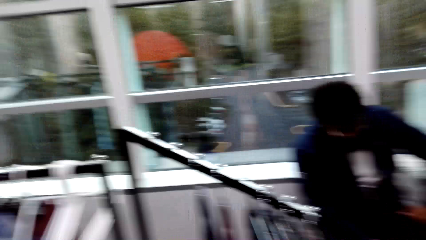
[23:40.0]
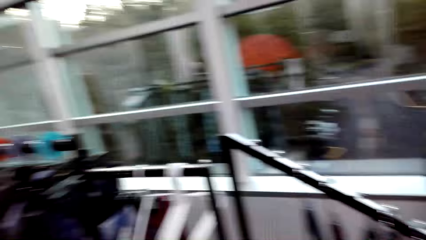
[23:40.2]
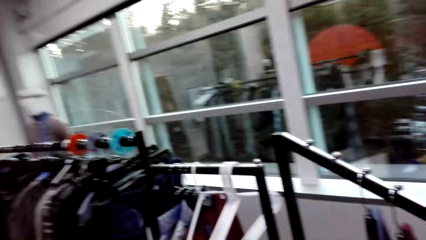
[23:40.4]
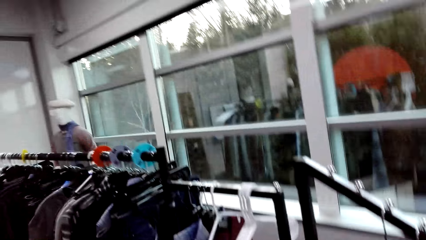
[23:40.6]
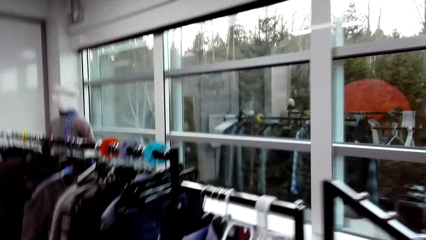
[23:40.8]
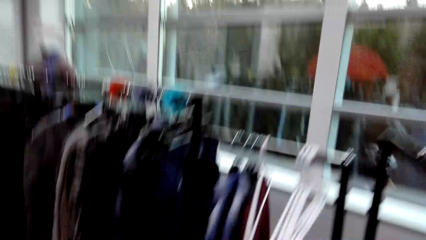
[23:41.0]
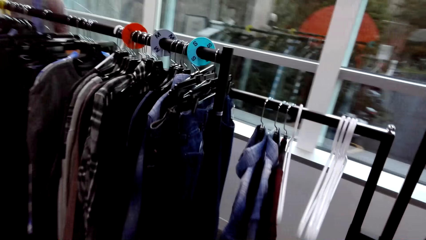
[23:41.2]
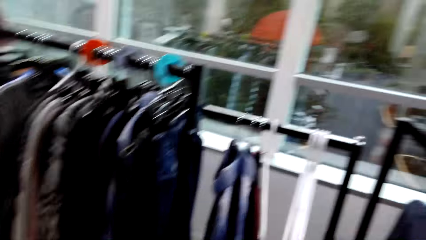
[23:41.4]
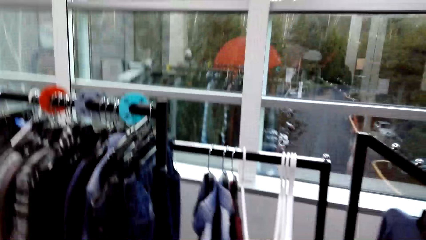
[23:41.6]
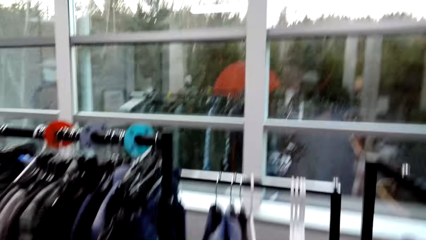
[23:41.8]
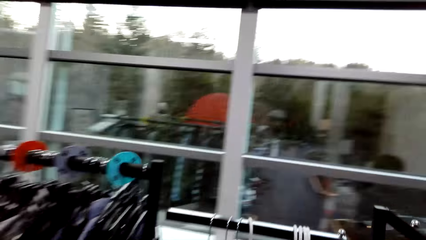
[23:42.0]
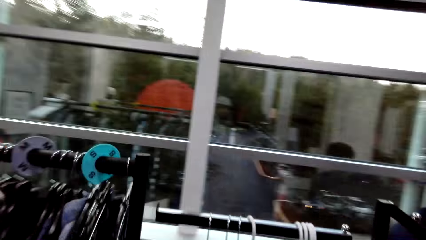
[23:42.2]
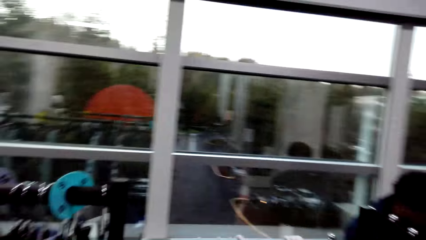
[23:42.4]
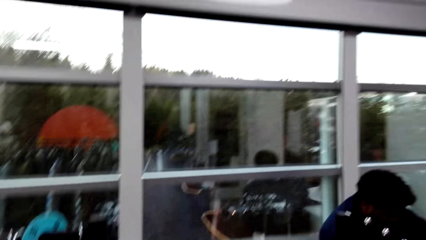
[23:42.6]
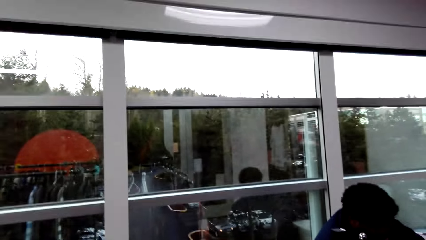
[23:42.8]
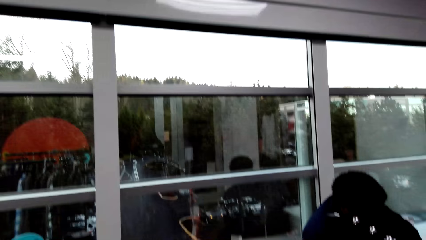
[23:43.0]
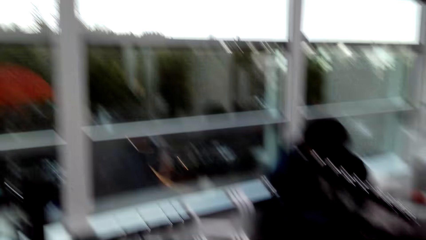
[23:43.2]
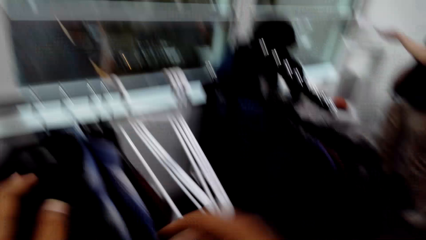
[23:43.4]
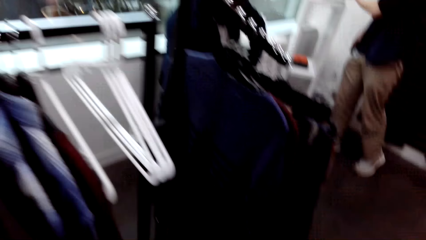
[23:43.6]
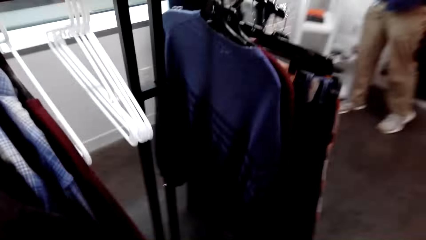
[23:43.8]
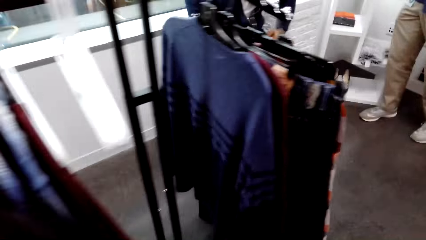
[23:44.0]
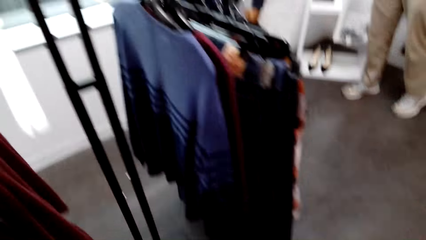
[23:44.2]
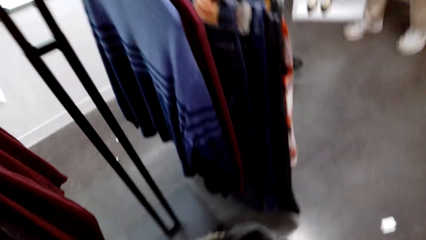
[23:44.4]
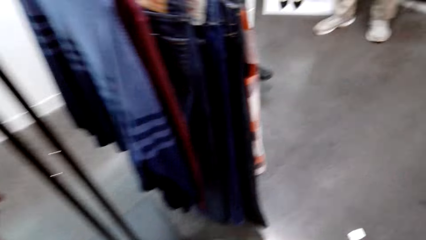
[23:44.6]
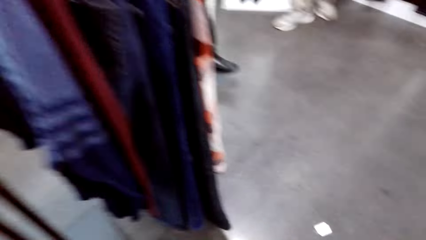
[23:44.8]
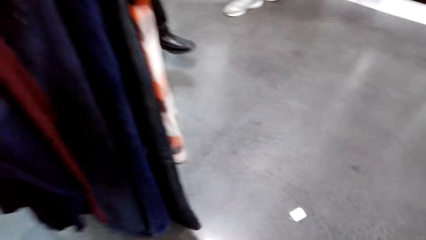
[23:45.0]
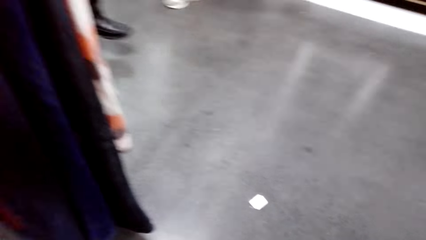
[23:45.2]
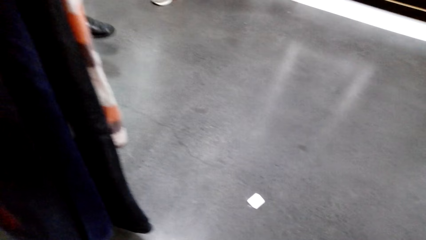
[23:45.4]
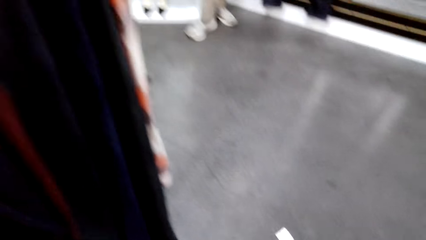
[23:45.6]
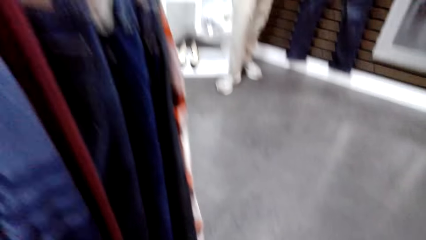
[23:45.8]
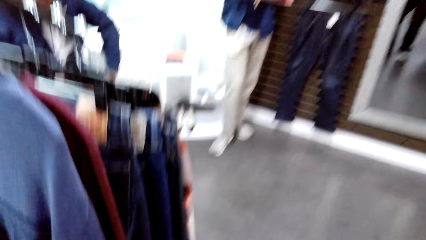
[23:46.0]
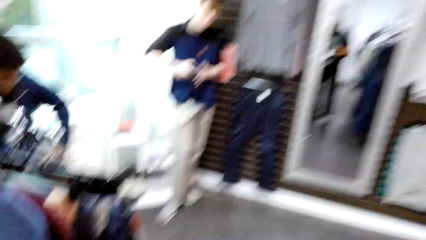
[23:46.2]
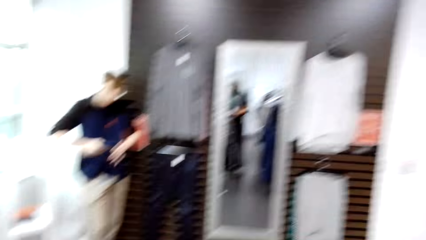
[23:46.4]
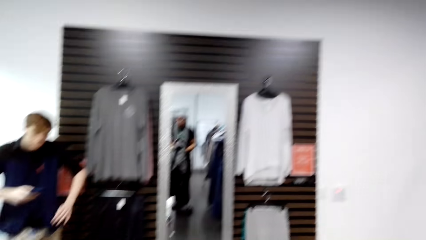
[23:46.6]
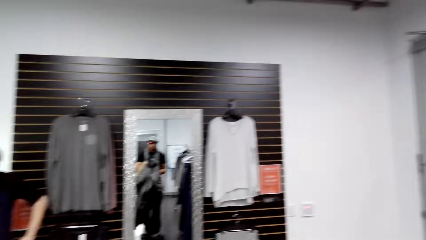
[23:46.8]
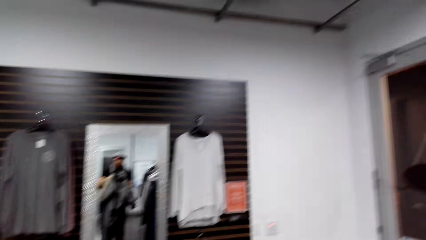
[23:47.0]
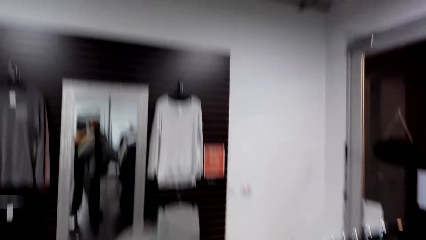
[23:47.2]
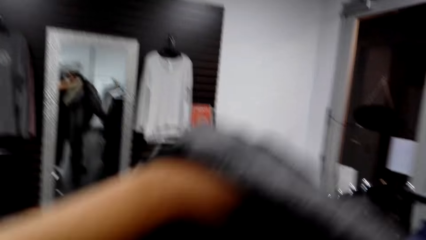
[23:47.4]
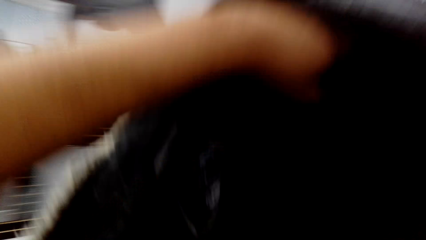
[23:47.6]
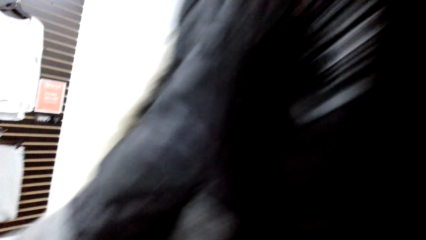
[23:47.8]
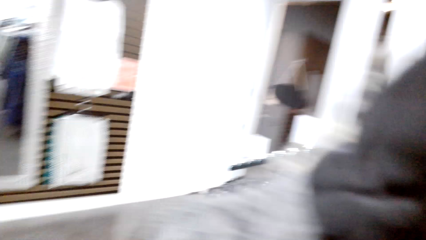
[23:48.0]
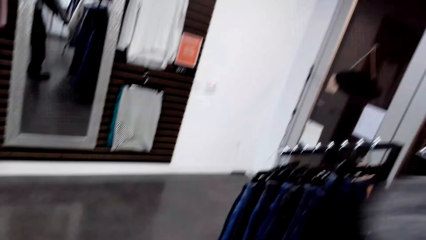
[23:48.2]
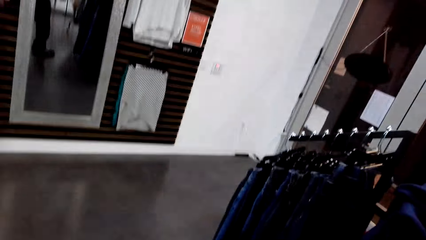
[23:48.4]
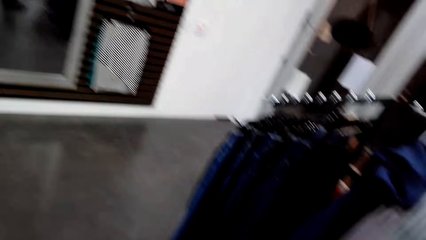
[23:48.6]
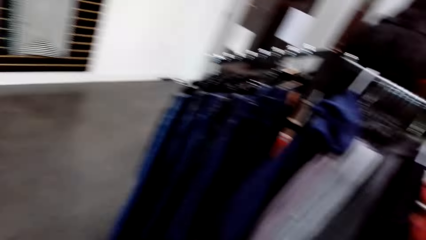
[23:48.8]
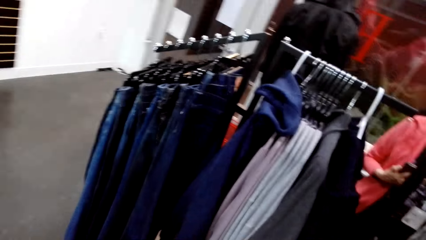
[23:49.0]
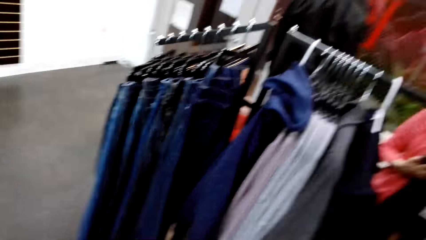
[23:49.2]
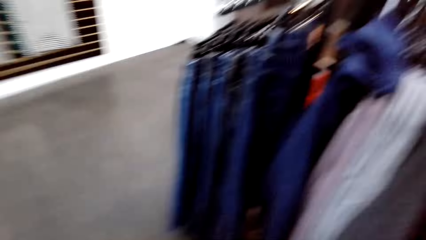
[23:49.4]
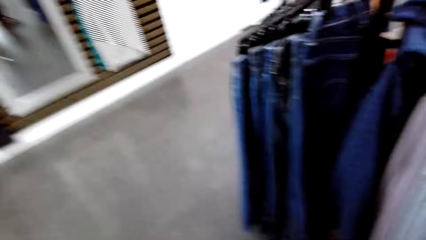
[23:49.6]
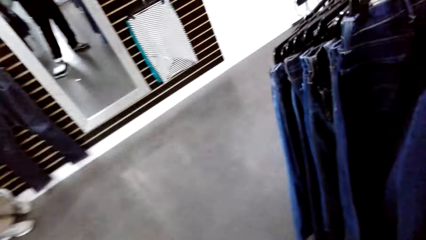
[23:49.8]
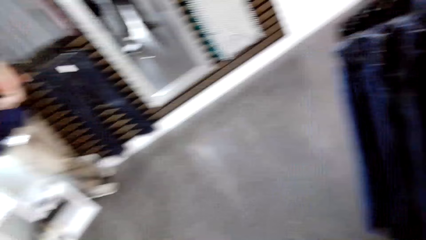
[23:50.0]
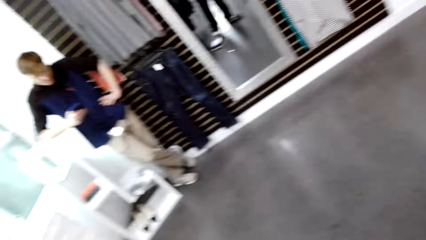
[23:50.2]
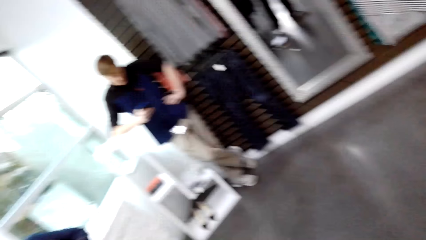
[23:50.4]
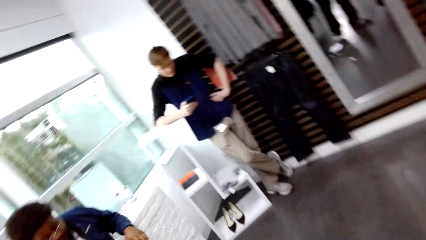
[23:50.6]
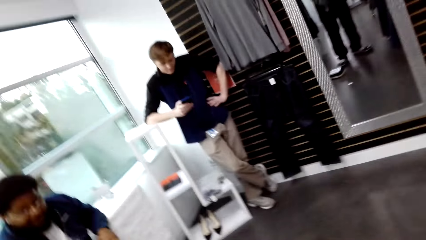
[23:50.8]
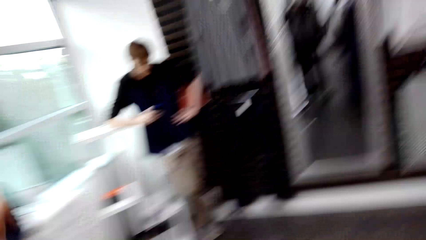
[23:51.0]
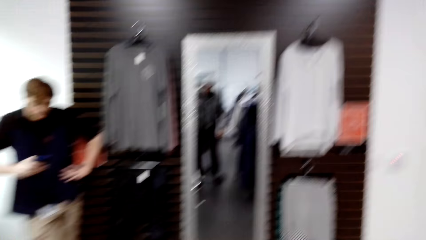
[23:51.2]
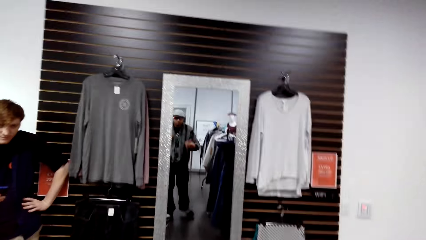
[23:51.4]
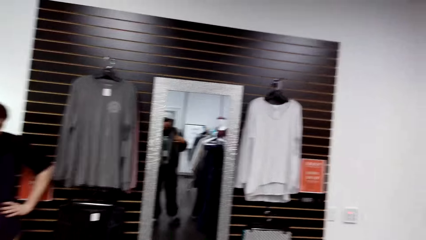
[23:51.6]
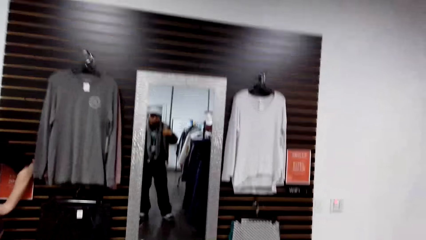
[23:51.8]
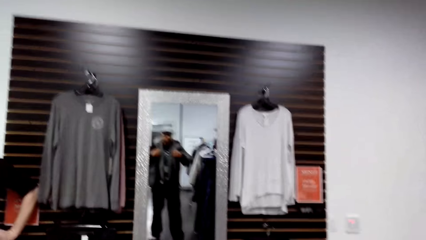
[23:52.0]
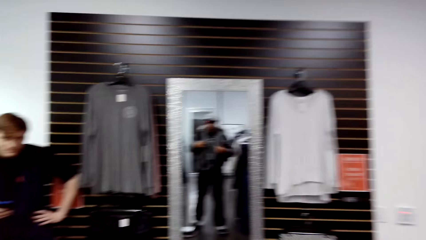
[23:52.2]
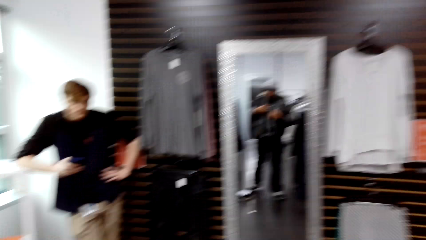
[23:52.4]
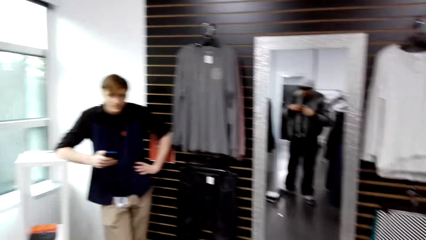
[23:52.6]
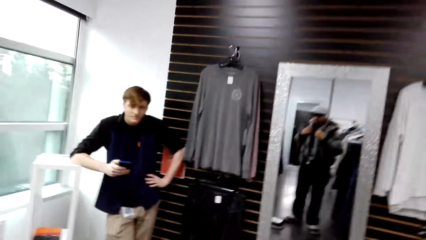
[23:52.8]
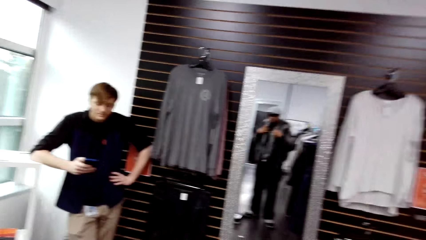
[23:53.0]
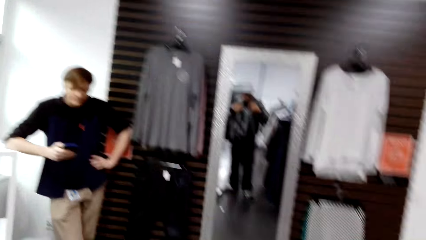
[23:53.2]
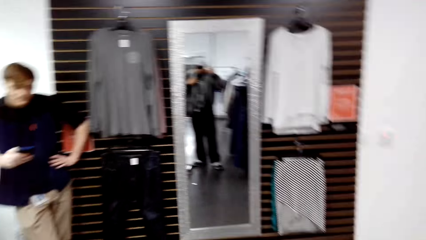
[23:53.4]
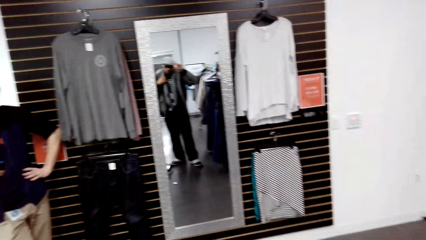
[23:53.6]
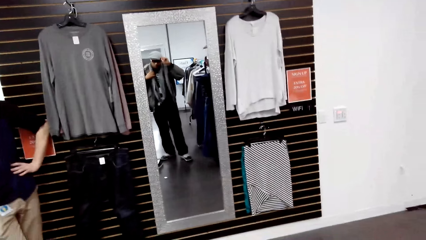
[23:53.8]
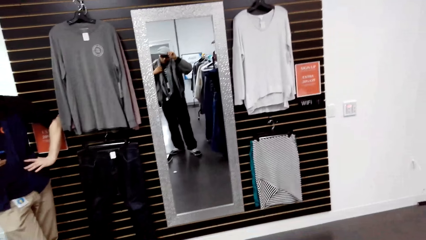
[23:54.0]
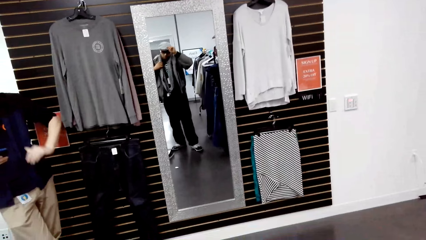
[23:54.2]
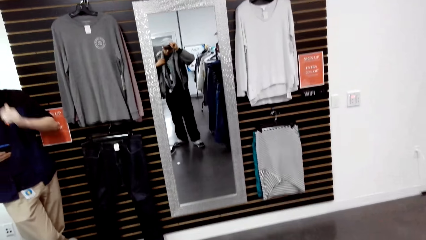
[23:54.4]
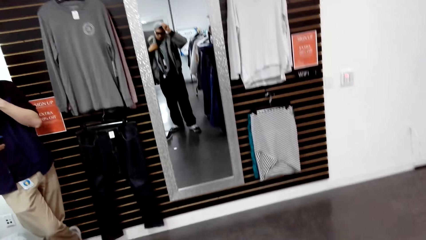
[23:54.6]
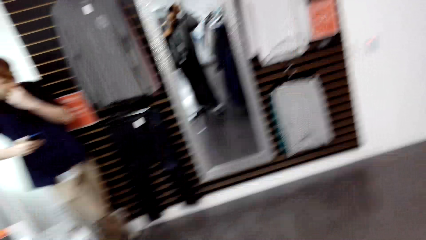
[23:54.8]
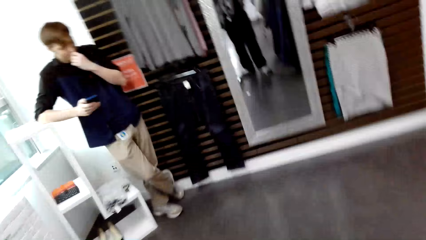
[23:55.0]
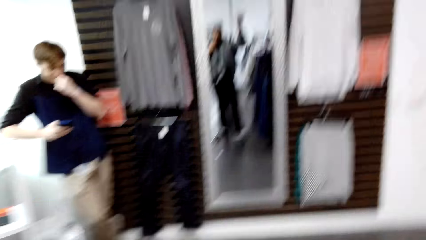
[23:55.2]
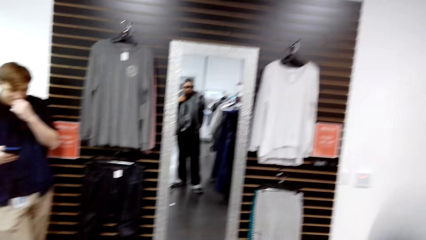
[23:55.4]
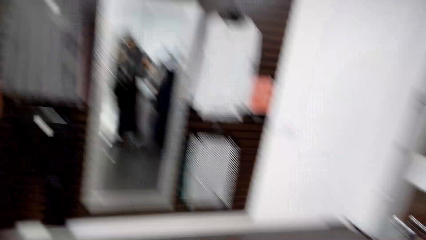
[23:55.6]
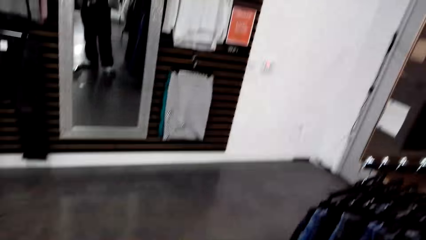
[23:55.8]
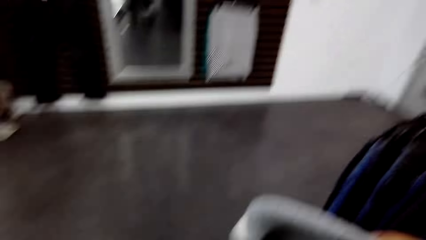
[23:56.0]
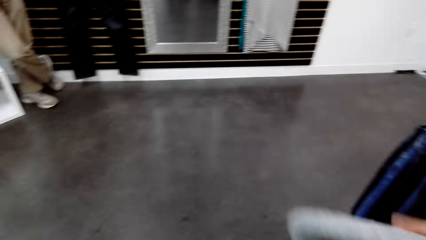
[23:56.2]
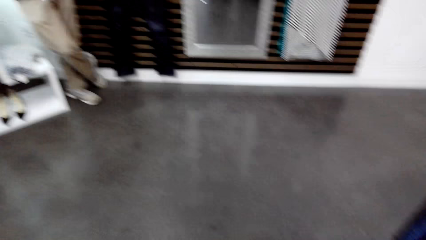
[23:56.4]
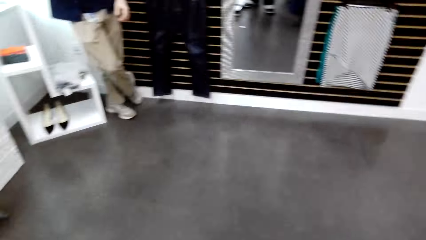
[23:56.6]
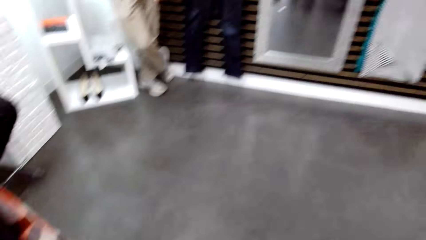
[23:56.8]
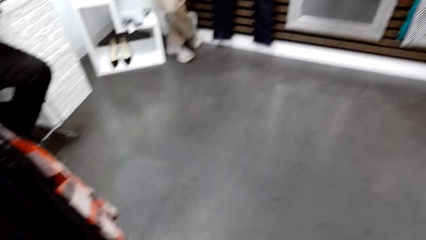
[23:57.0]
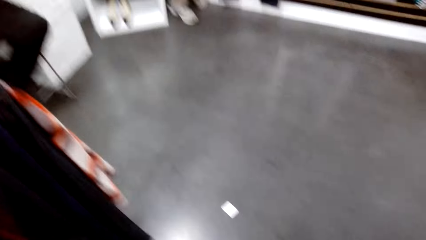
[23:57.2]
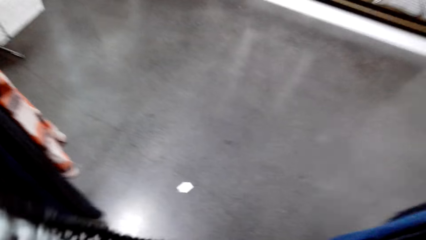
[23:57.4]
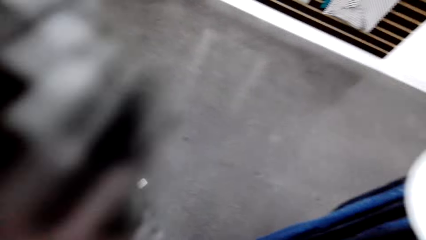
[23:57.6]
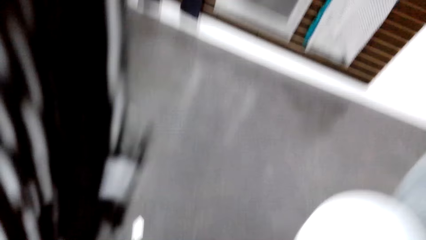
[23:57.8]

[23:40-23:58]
The camera wearer puts on a jacket.
